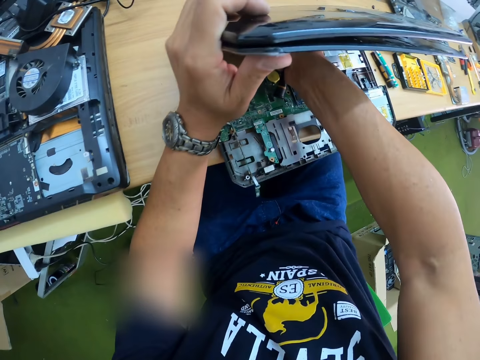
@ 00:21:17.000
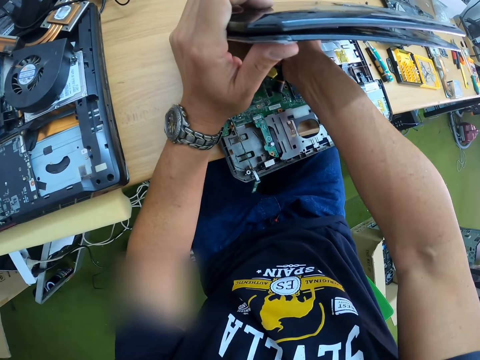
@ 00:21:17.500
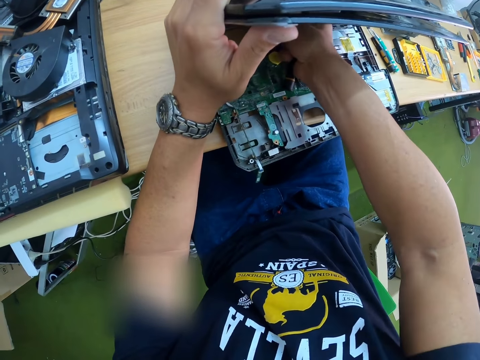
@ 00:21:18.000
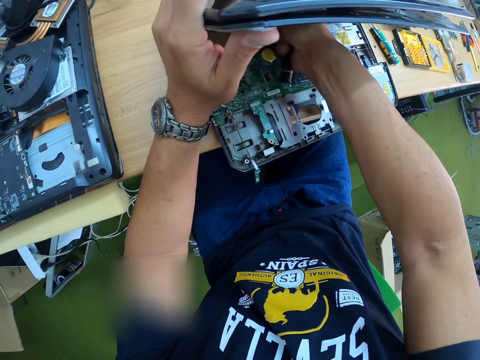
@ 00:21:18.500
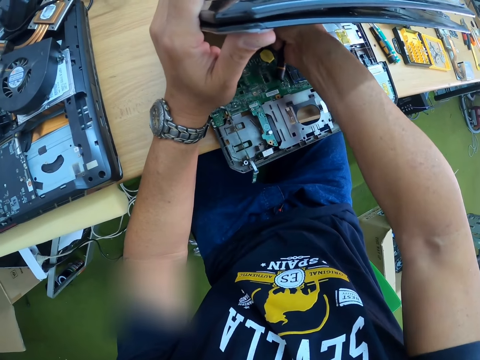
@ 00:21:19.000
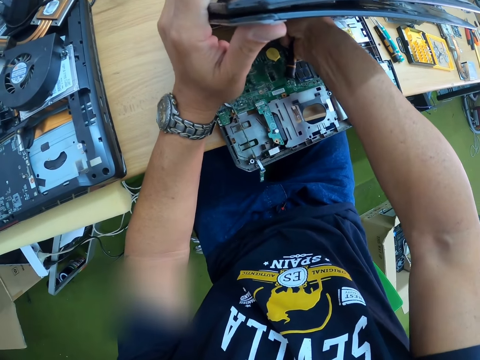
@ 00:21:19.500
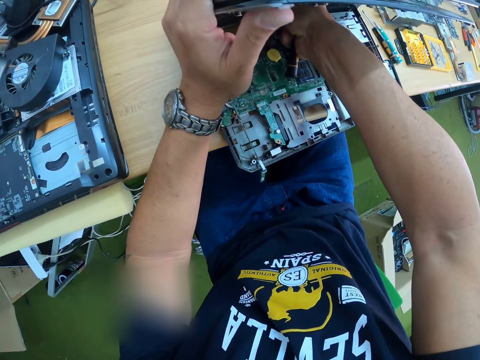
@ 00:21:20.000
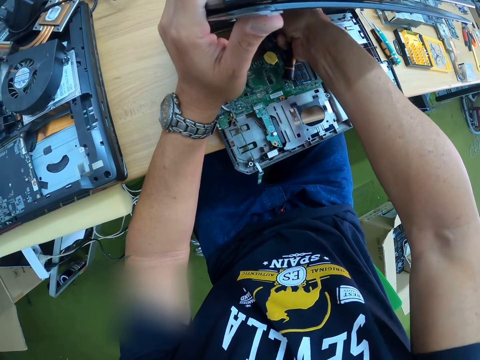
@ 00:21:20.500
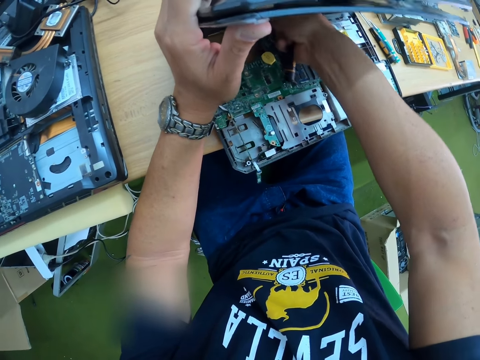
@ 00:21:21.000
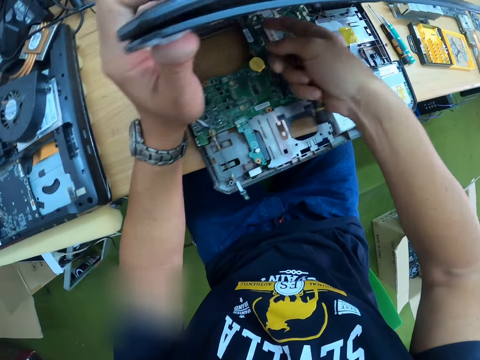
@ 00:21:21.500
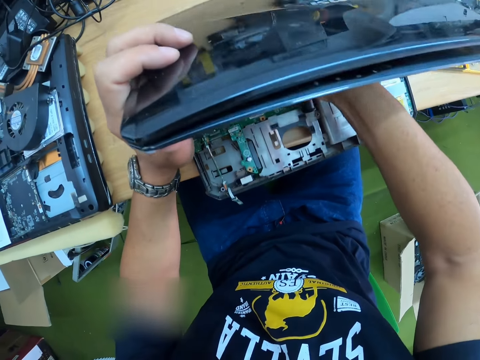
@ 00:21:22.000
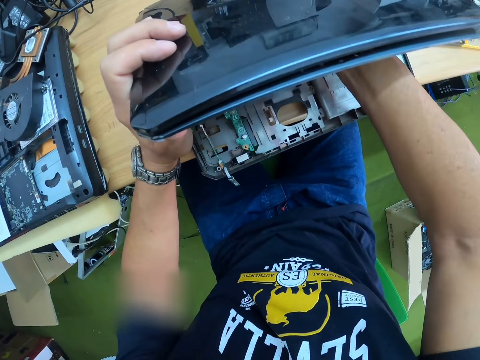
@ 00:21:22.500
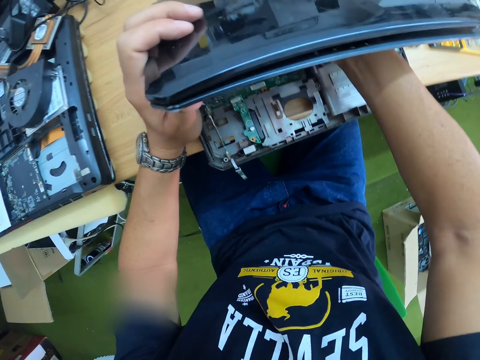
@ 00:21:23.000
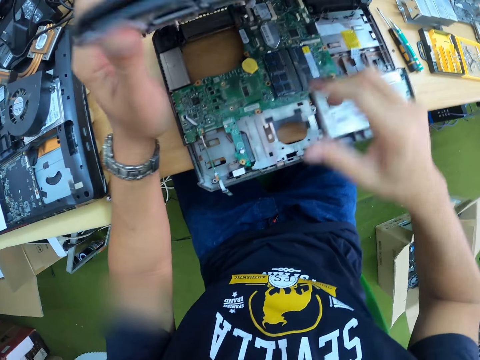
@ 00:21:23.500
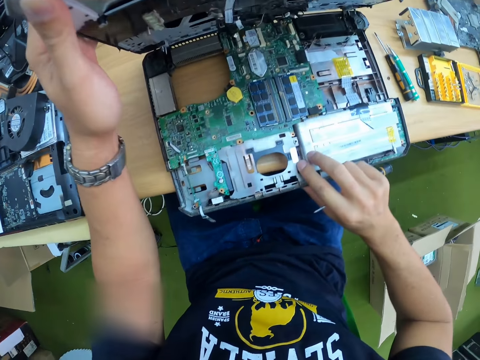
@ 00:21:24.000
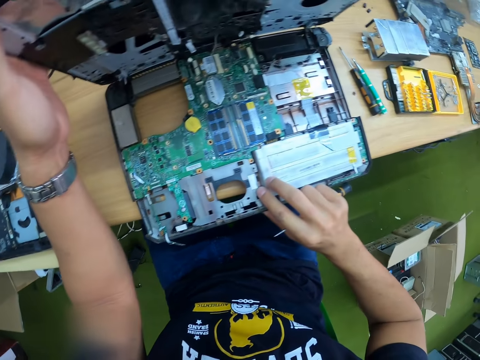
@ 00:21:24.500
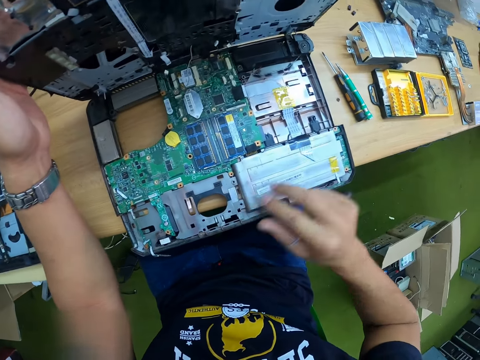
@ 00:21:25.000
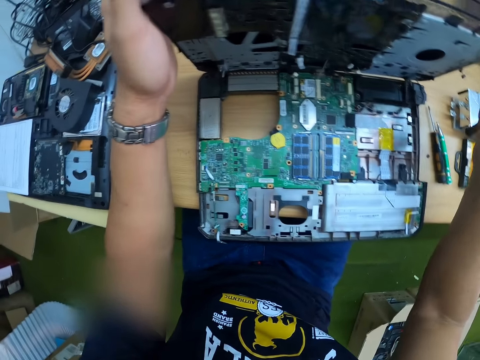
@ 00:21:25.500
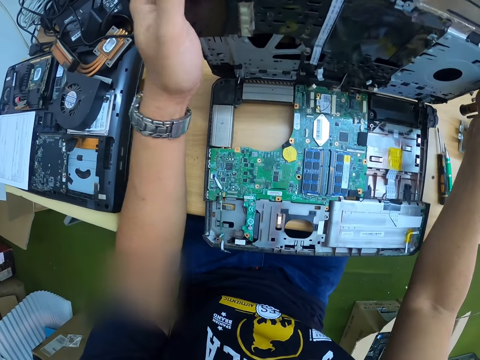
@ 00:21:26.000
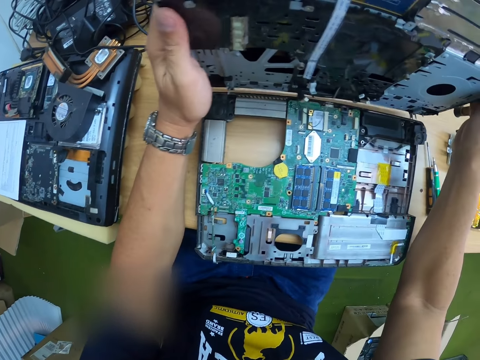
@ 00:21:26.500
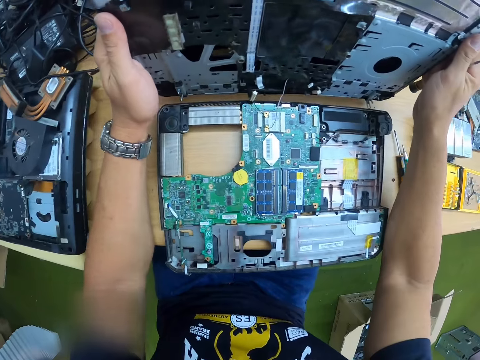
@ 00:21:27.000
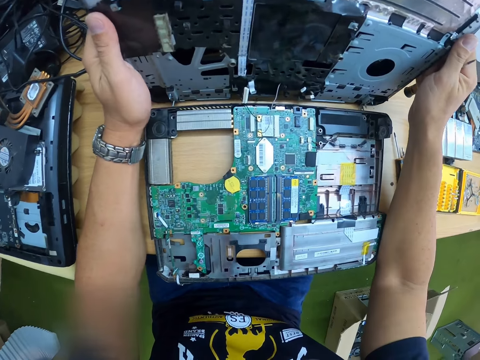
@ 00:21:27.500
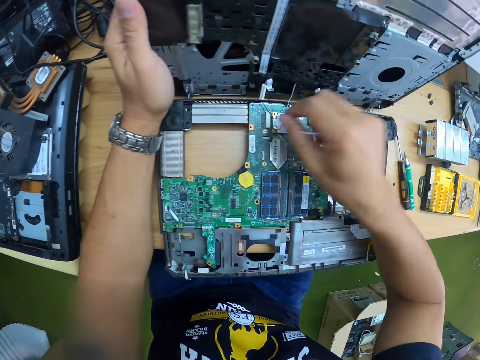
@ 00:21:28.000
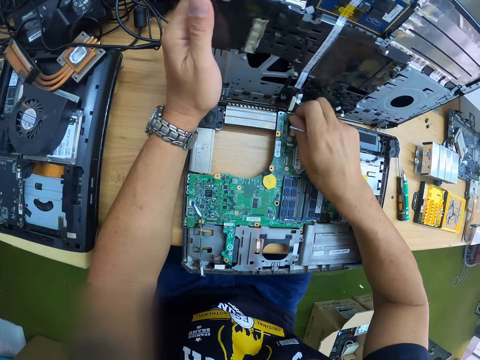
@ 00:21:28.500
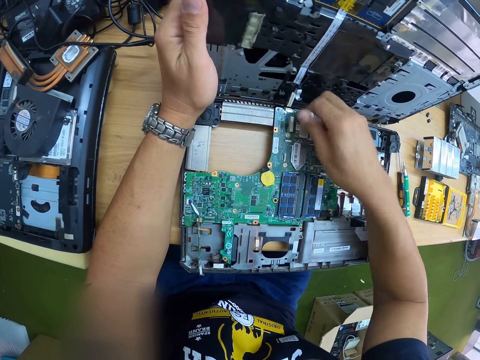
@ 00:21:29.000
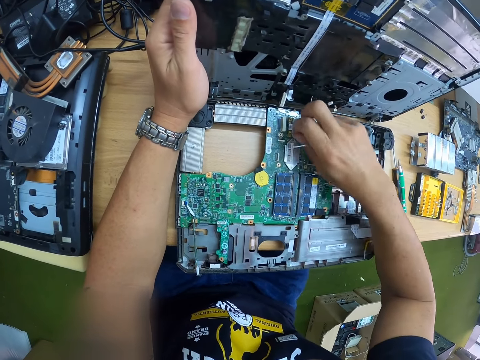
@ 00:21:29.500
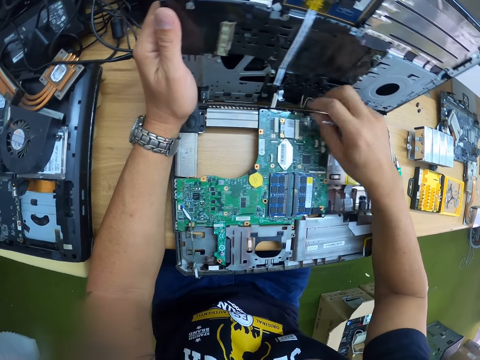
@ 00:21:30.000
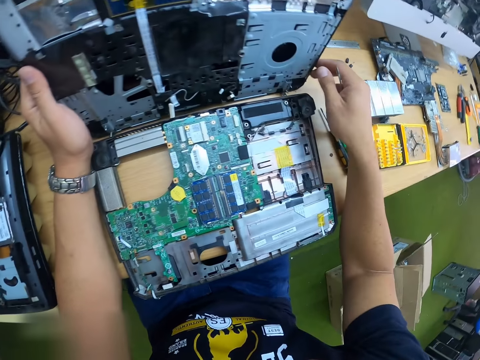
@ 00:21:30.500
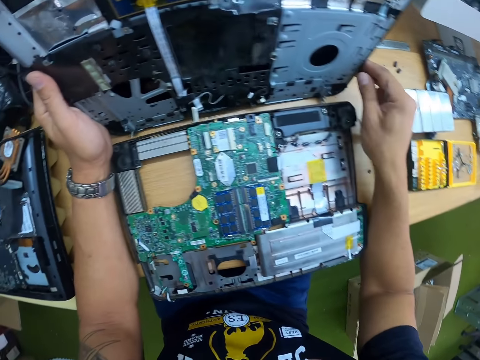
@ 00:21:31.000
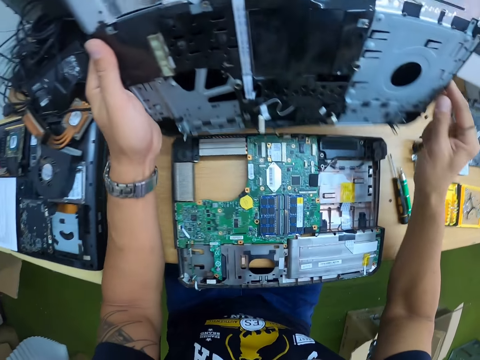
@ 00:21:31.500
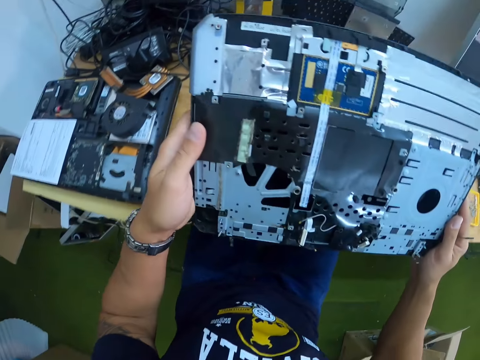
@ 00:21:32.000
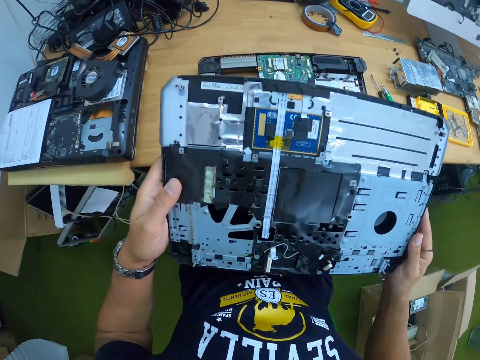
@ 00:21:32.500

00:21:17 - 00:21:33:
The camera wearer examines the laptop on the table with both hands. He separates the laptop on the table with both hands. He removes some wires of the laptop with his right hand. He takes the laptop screen from the table with both hands.

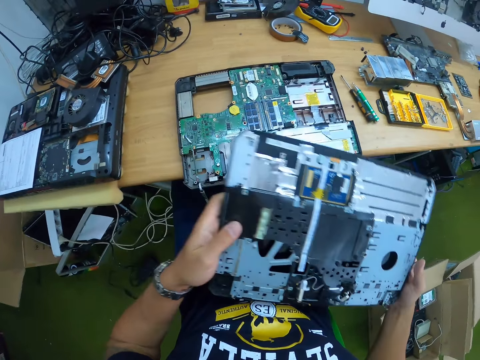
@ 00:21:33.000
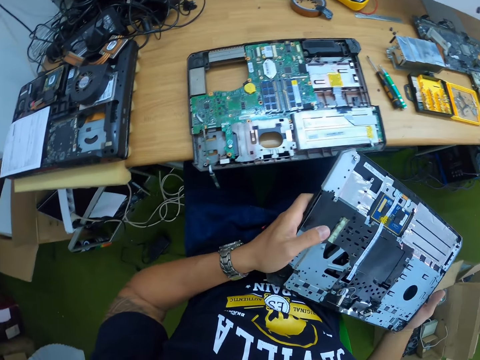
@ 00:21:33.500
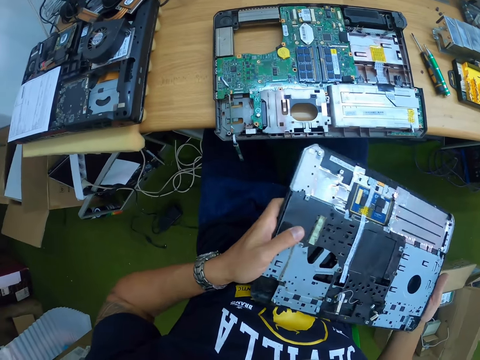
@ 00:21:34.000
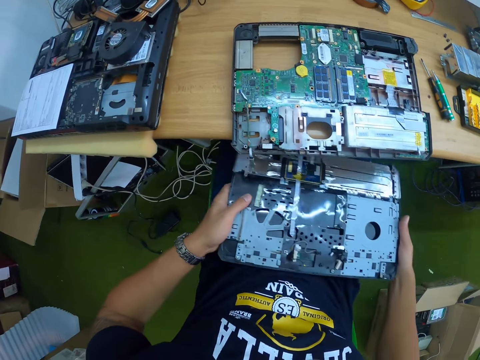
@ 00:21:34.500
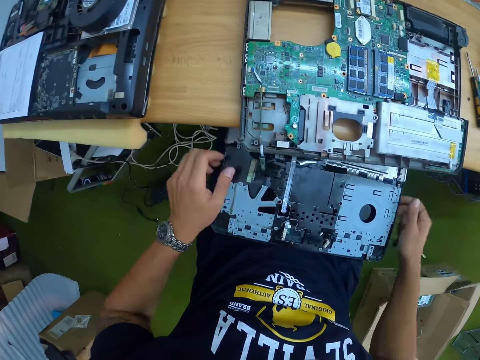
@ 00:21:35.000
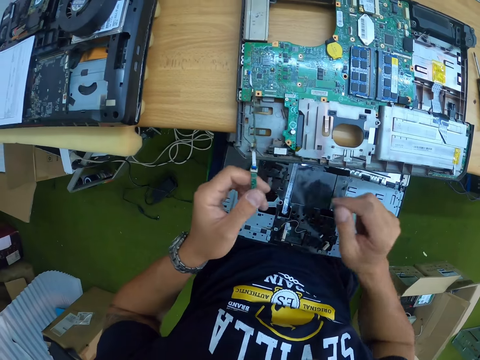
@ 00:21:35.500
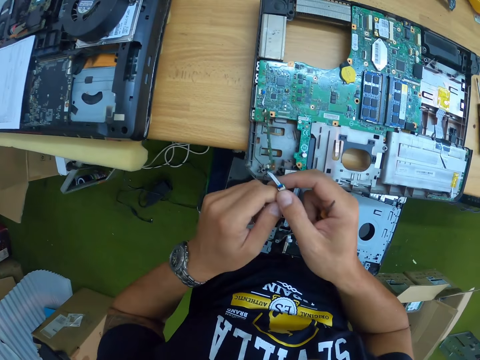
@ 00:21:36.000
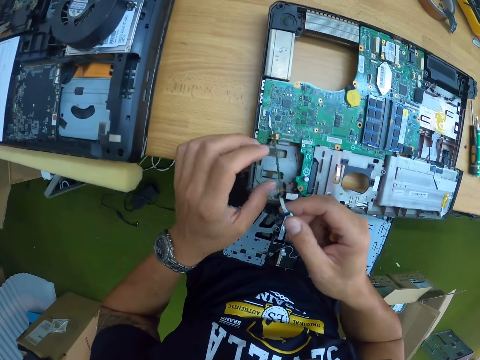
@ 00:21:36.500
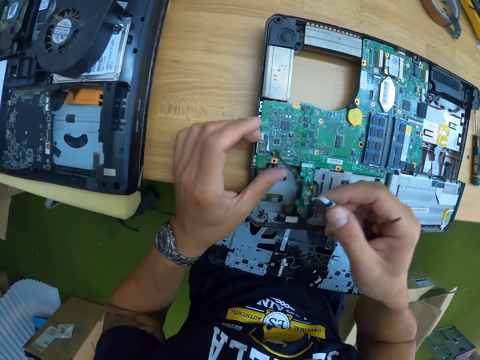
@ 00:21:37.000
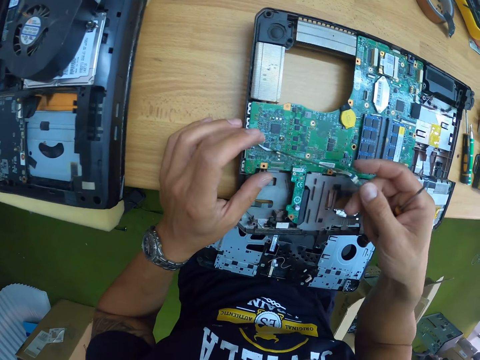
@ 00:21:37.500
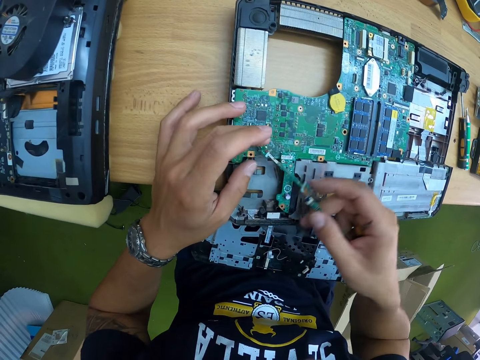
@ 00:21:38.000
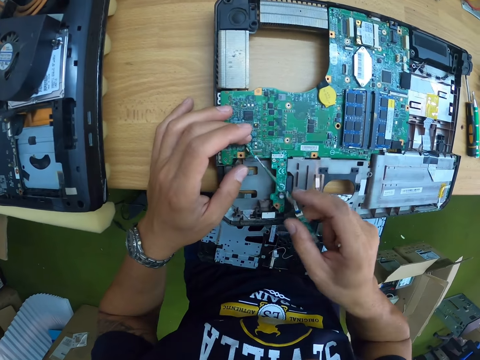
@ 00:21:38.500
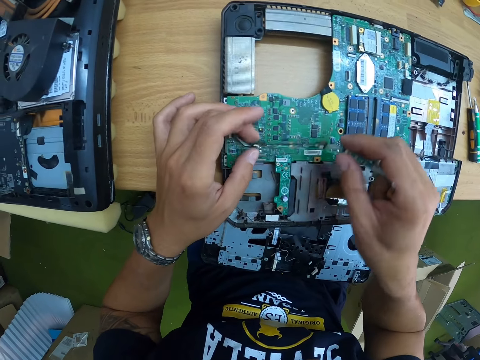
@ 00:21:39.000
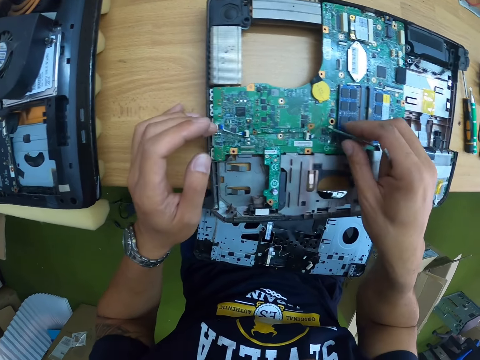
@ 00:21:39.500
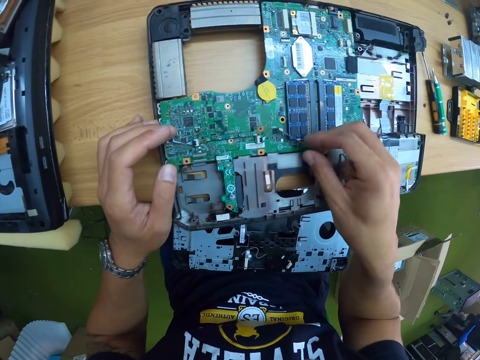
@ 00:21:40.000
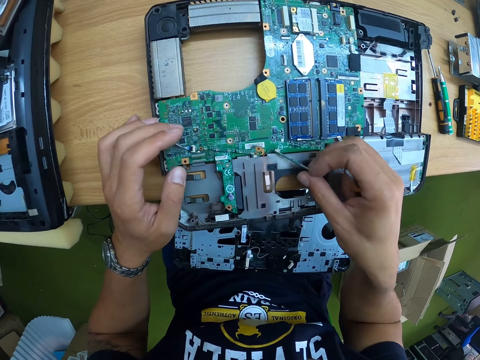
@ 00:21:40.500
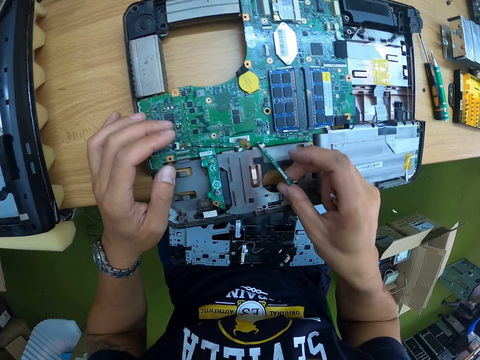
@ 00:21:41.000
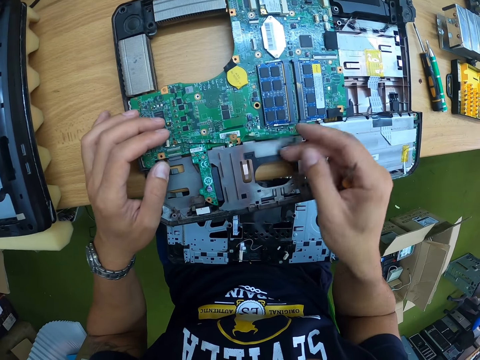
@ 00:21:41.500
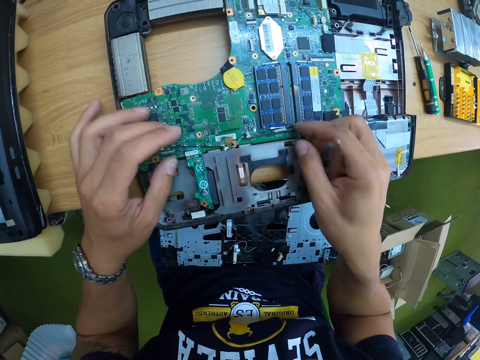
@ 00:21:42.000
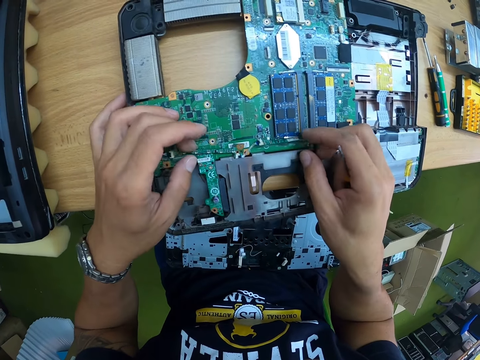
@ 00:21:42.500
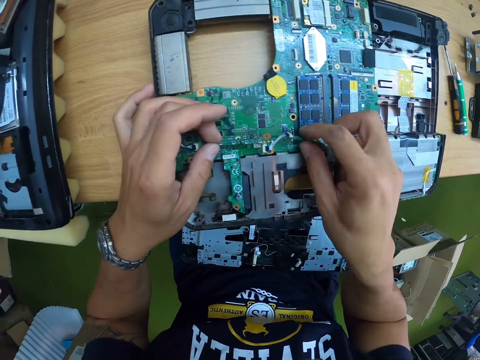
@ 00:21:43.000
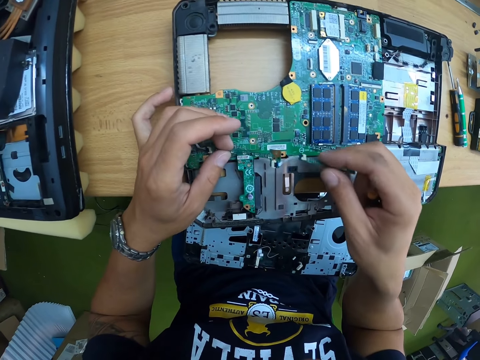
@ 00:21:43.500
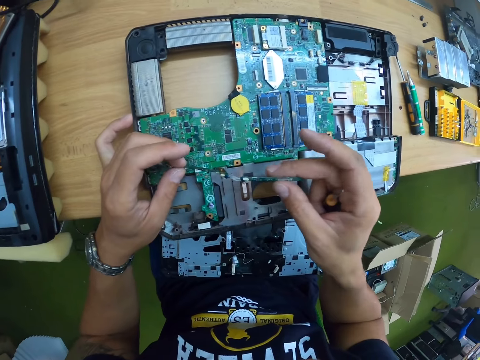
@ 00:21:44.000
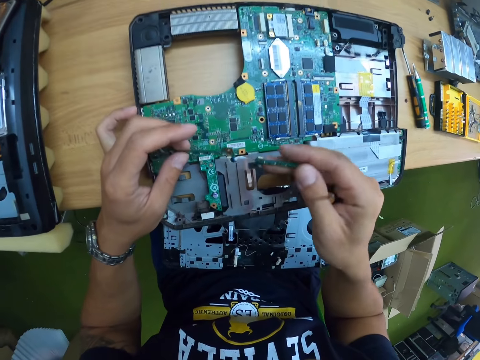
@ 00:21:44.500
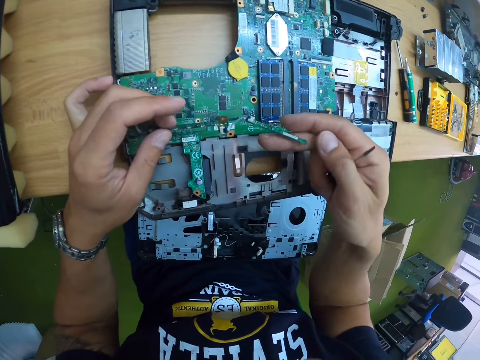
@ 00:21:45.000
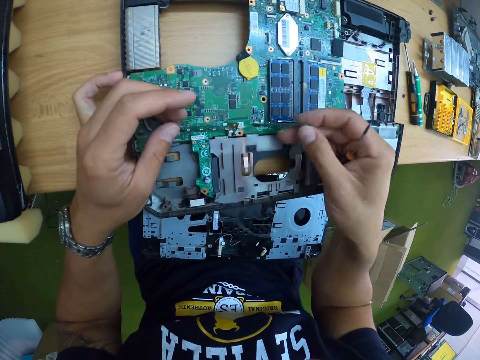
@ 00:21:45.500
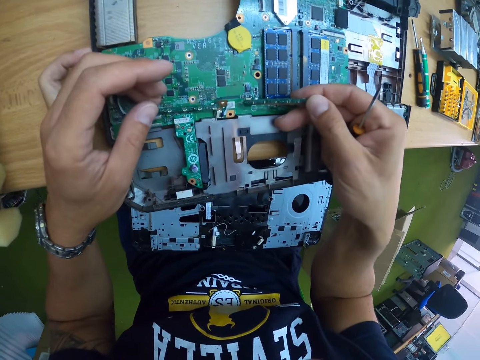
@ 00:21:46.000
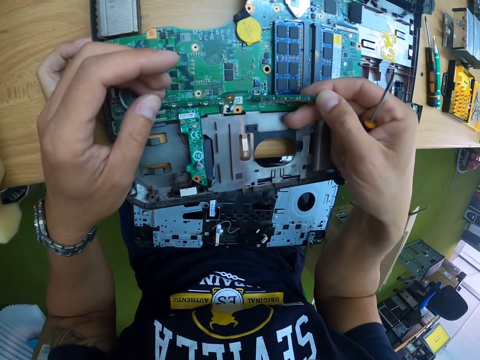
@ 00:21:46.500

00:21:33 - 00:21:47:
The camera wearer places the laptop screen in his hands on his lap. He examines the wire of the motherboard in the laptop with both hands. He repairs the laptop.
